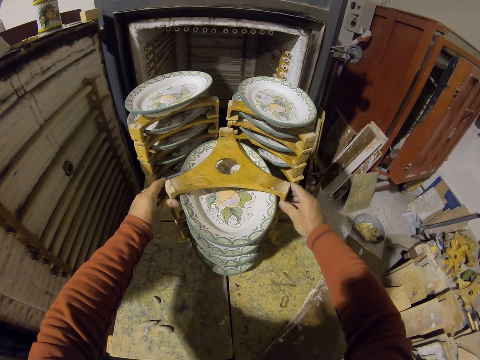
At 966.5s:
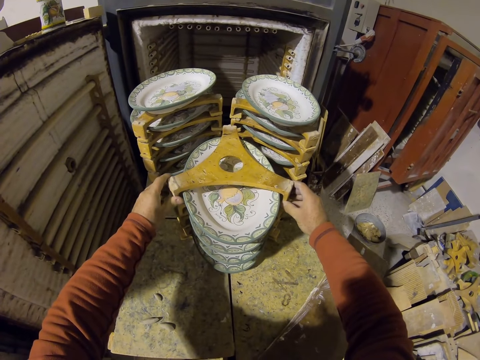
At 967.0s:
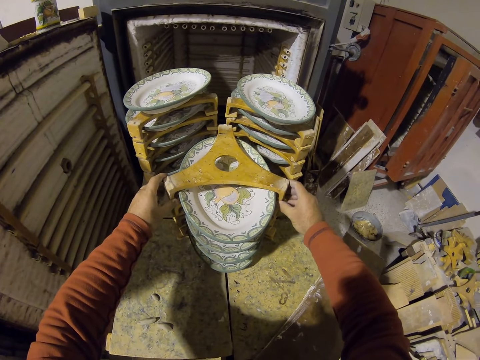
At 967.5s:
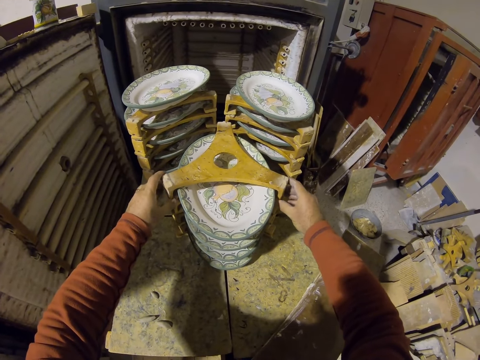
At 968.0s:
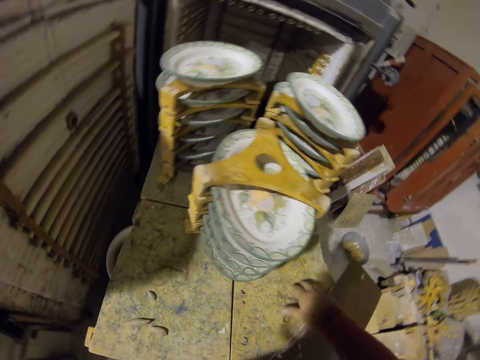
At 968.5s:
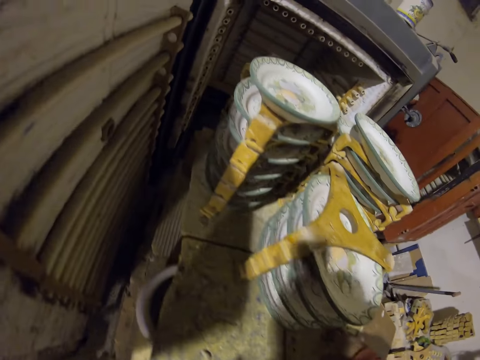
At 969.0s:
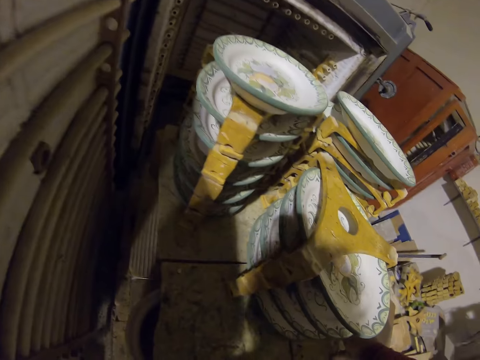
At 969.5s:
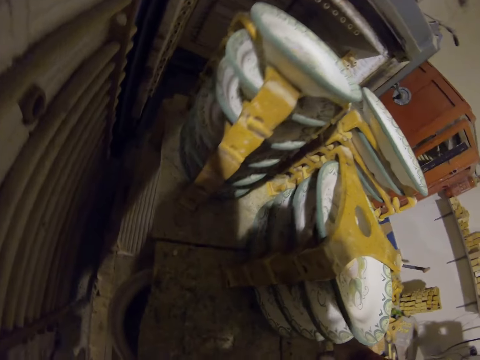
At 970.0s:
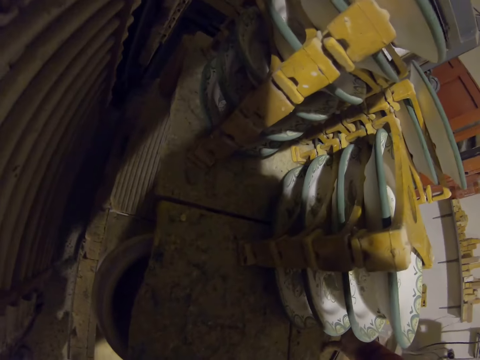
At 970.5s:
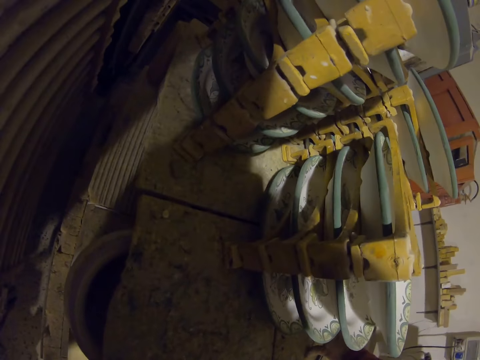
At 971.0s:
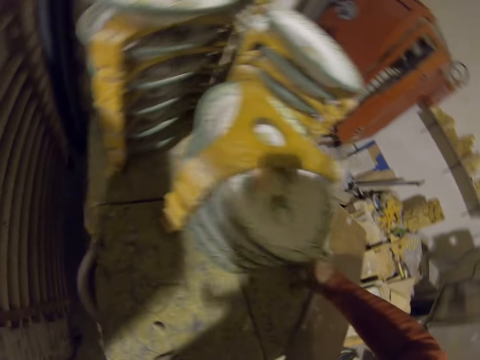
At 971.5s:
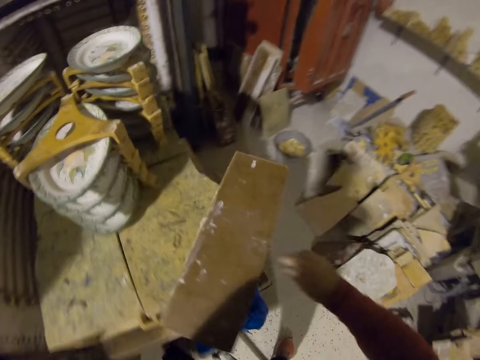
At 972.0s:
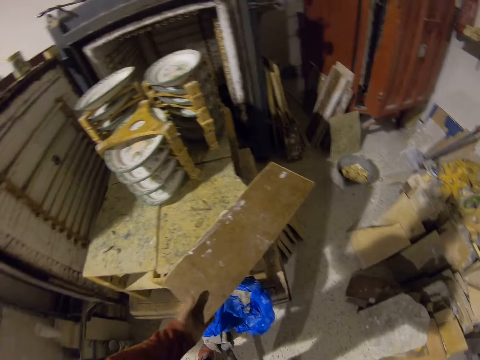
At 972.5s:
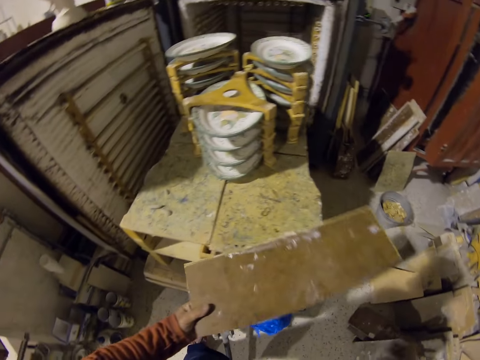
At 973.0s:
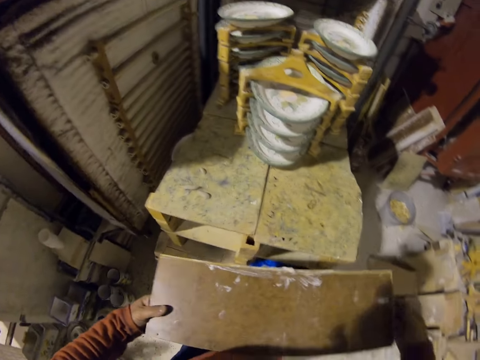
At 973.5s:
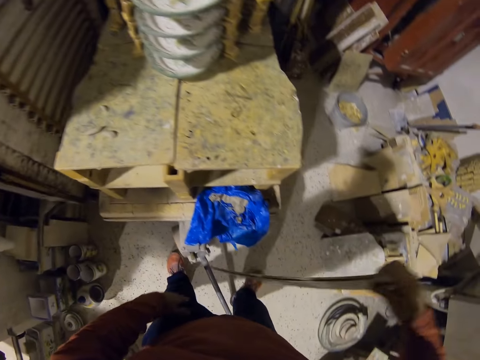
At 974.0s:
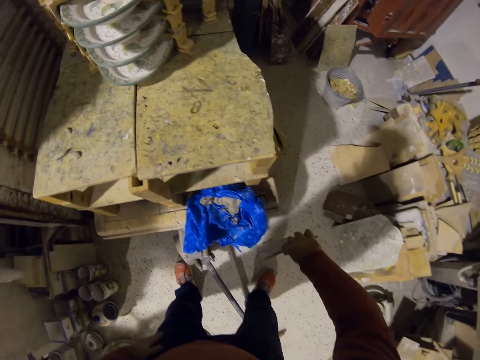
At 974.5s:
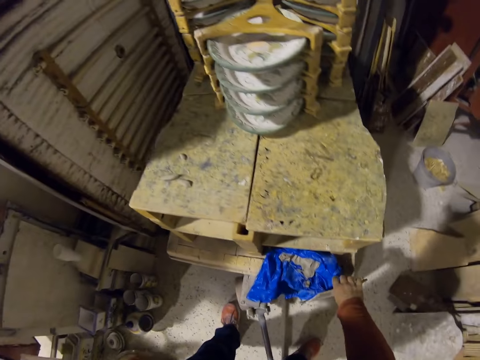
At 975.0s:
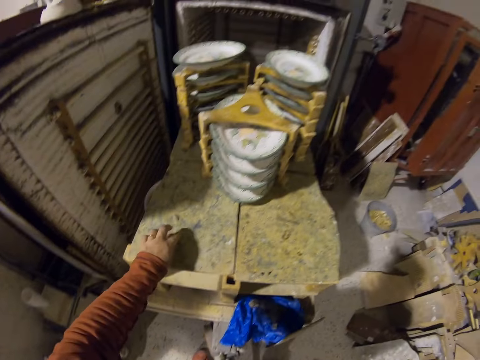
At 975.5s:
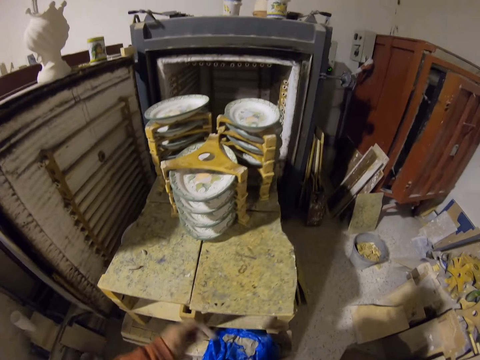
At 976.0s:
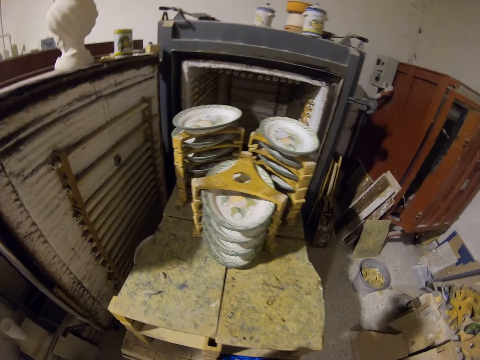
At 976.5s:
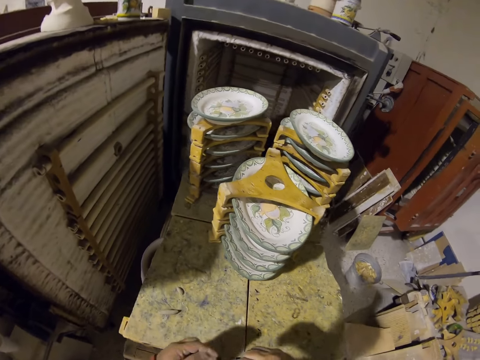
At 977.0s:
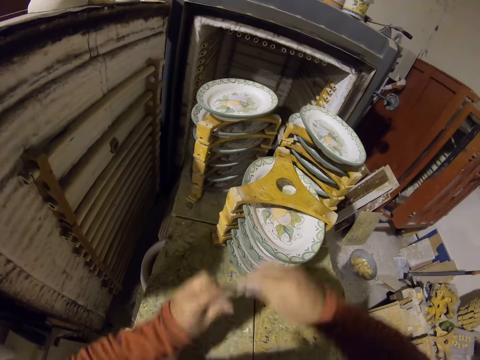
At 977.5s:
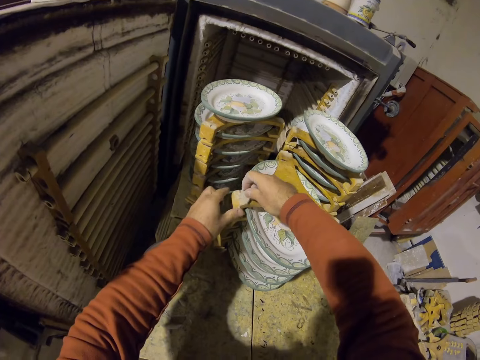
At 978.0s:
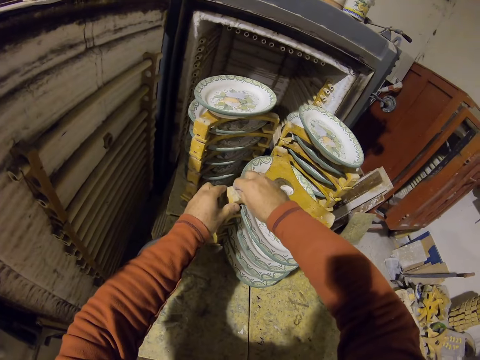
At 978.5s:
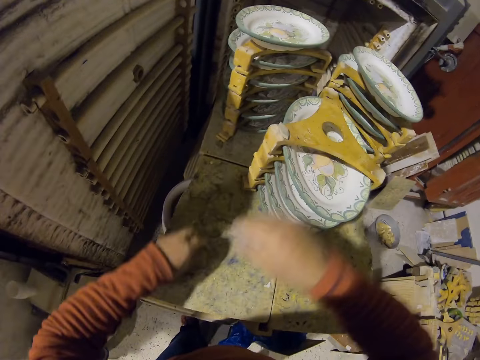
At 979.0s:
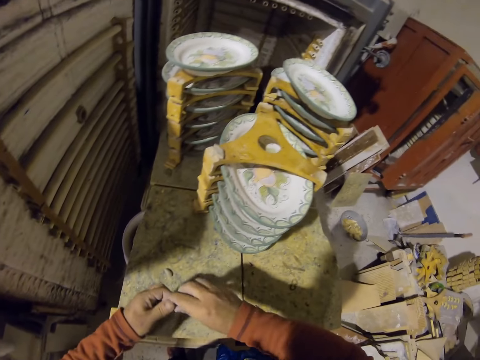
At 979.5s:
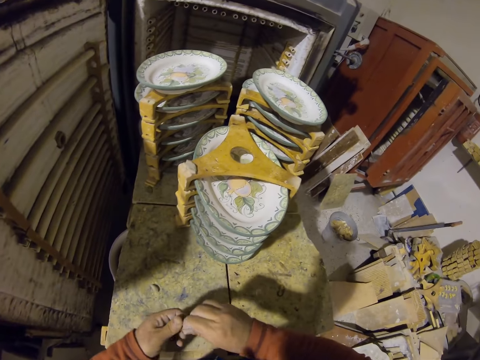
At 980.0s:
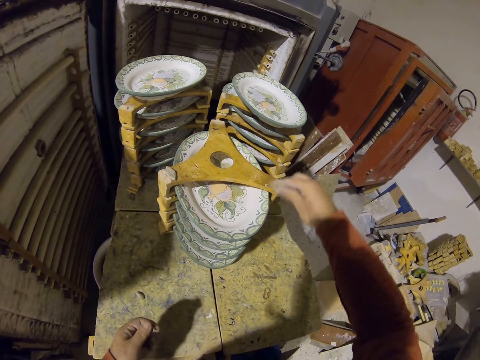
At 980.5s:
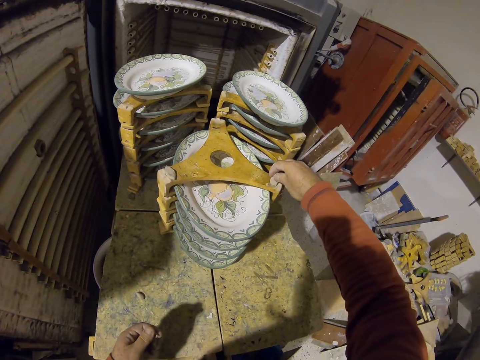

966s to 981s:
The camera wearer picks a wood board. They put the wood down. They pick the clay or gum. They fix the gum on the wood holder.

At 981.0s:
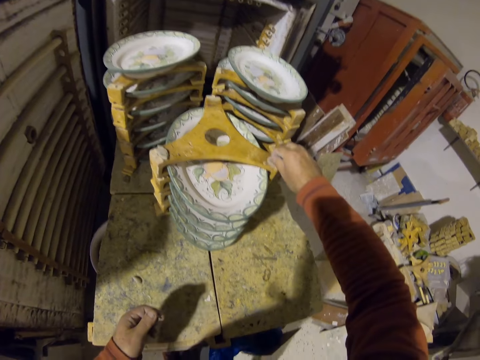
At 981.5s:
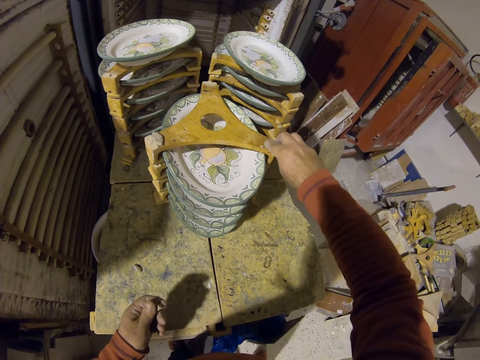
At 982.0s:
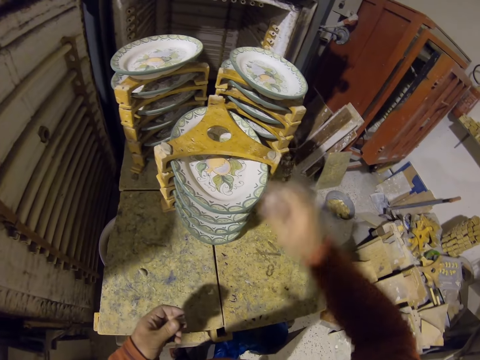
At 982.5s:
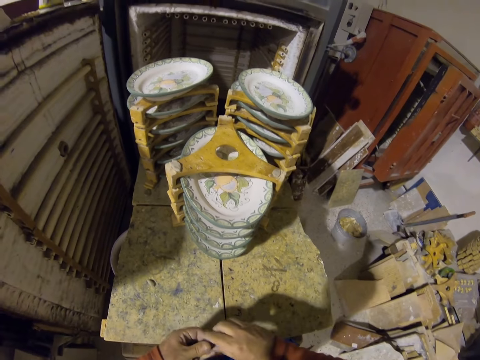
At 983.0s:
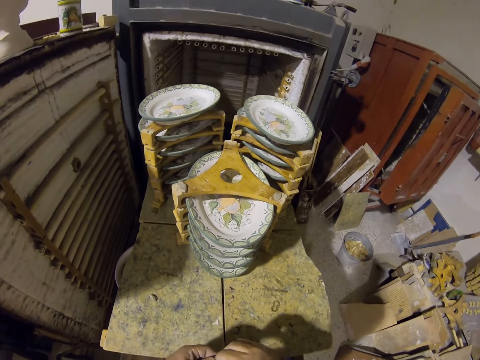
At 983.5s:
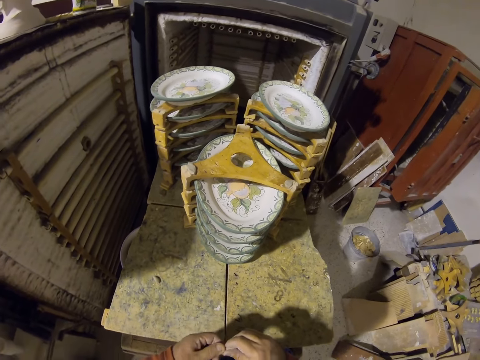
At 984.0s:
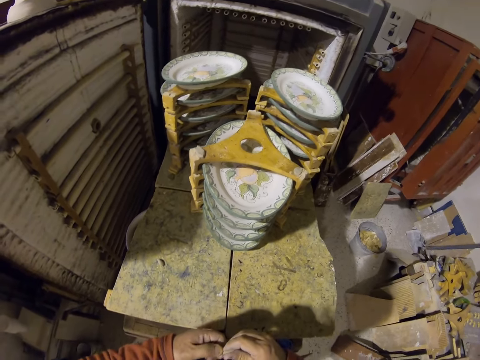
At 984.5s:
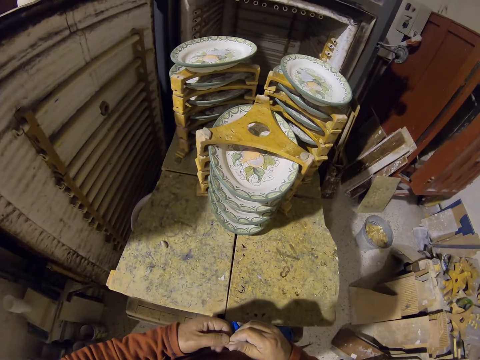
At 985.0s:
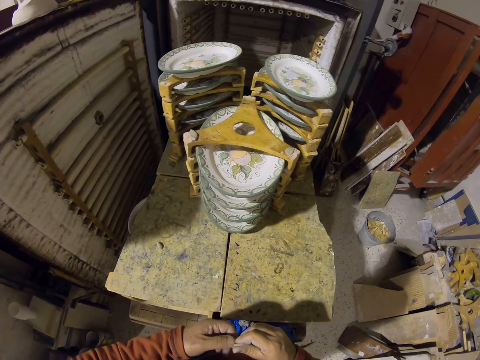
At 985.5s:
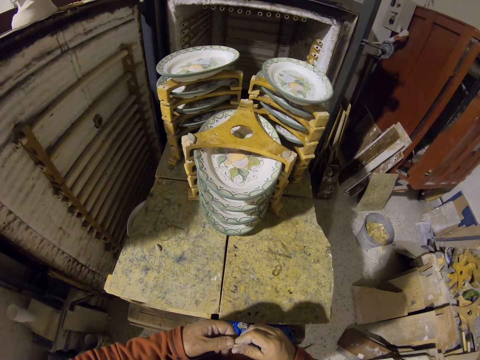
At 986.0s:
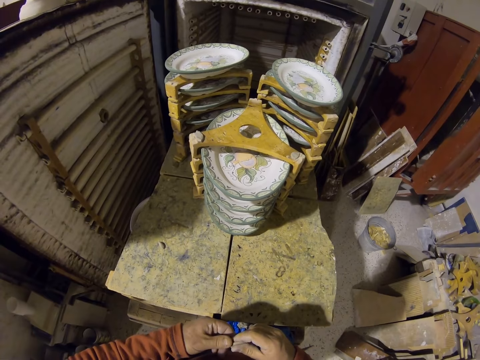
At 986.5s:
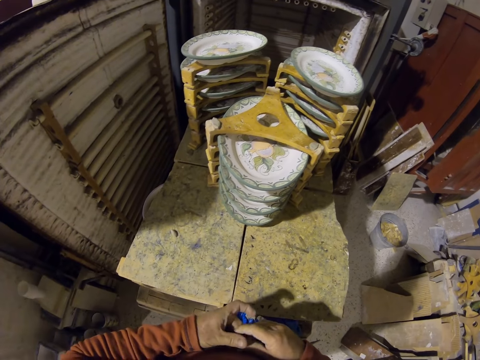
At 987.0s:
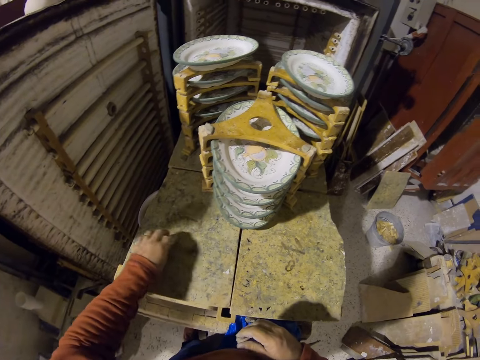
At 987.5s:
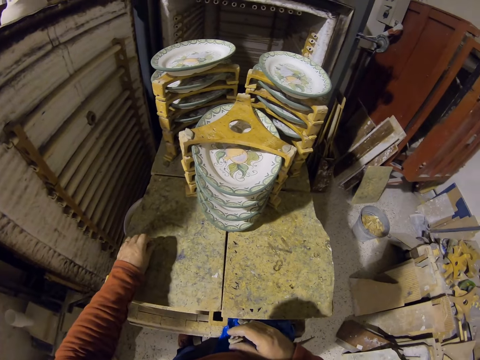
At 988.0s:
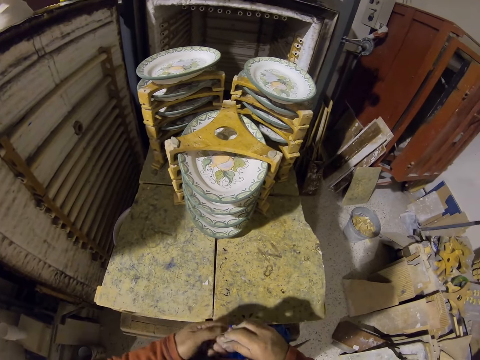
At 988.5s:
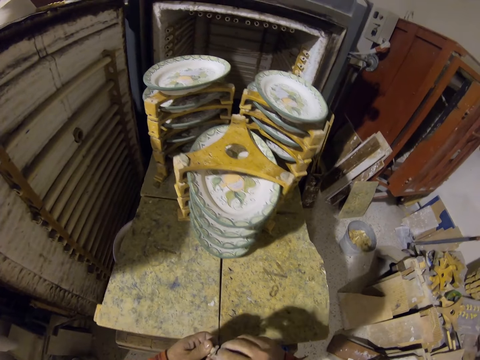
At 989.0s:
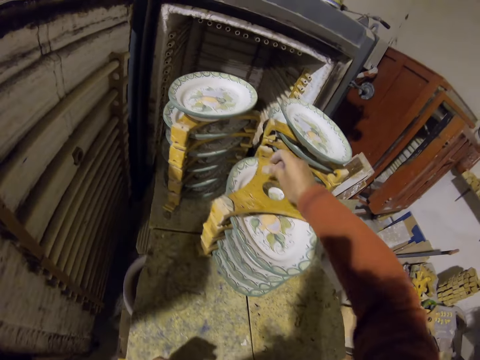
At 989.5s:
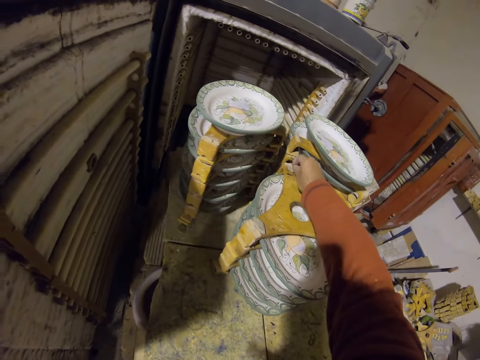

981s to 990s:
The camera wearer picks up clay. They put the clay on something.

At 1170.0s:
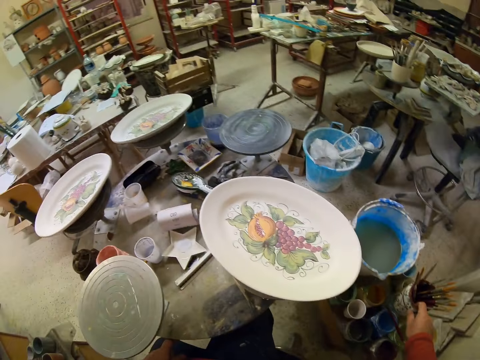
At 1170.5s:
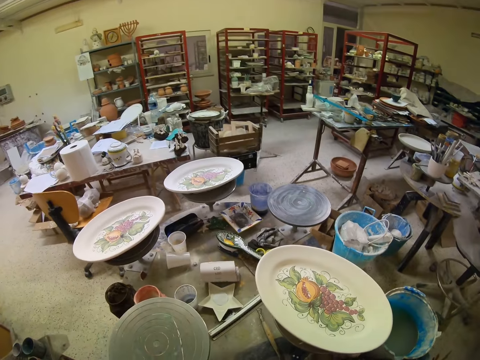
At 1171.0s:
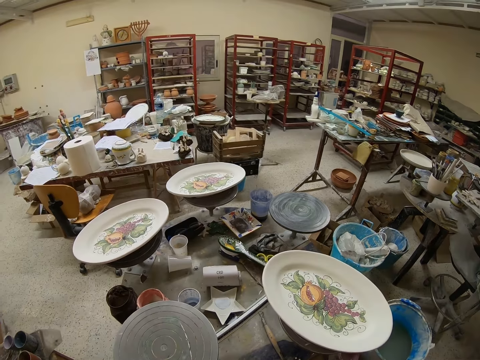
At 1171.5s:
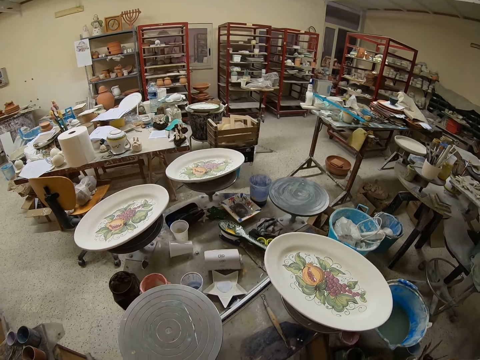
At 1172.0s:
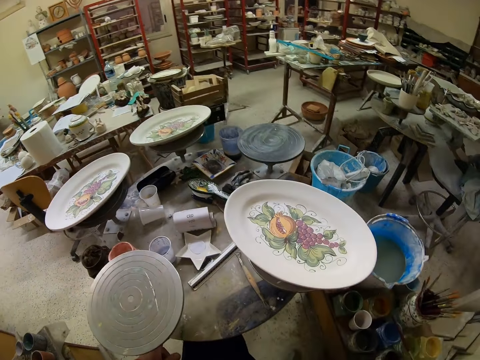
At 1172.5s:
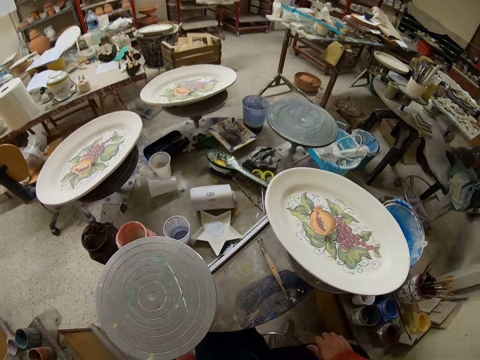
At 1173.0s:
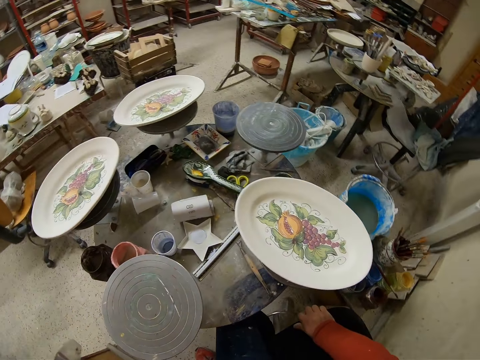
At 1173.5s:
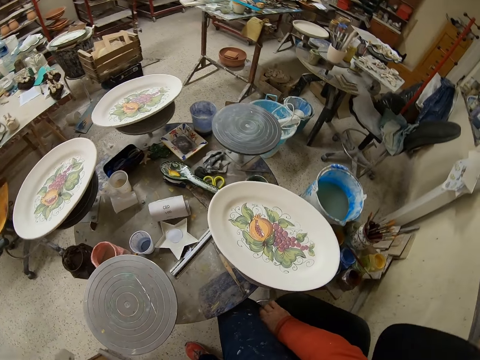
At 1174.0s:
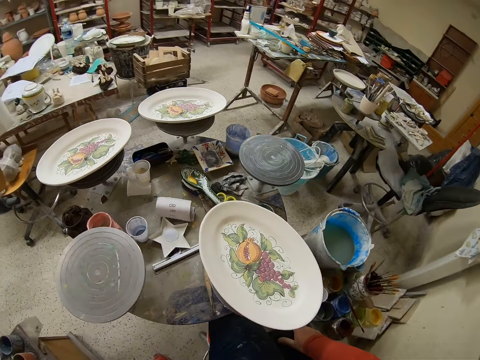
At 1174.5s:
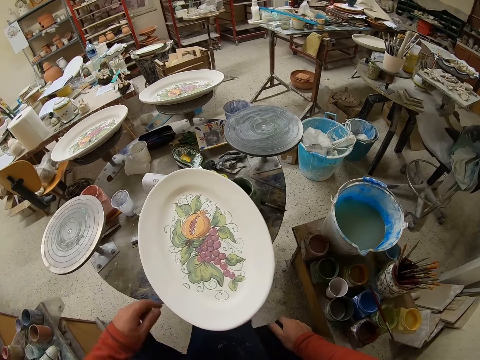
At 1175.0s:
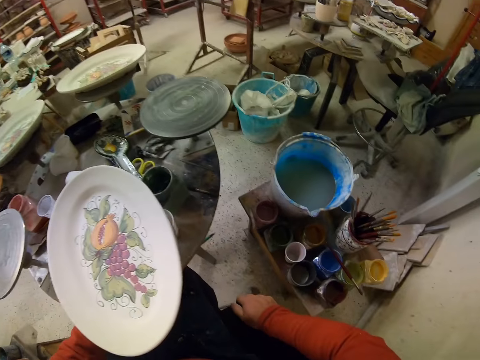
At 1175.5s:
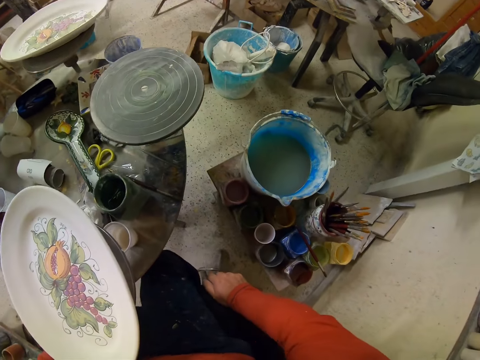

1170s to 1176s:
The camera wearer sits down.
